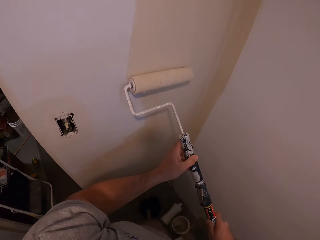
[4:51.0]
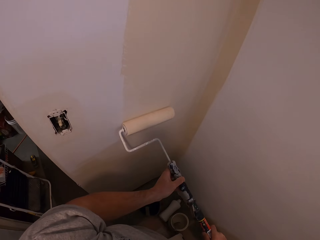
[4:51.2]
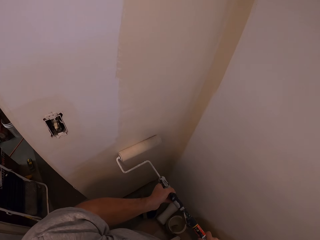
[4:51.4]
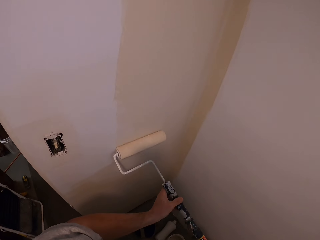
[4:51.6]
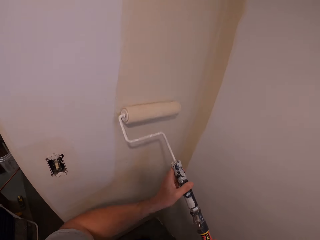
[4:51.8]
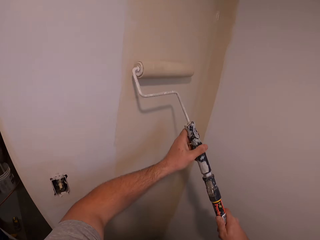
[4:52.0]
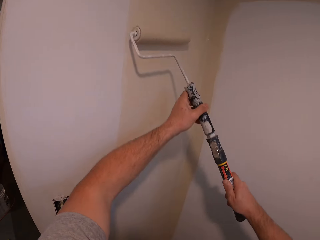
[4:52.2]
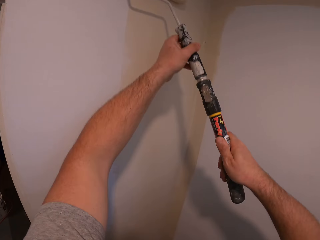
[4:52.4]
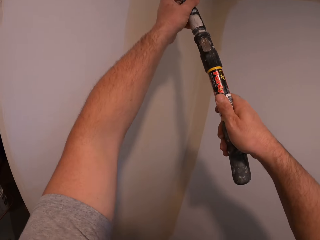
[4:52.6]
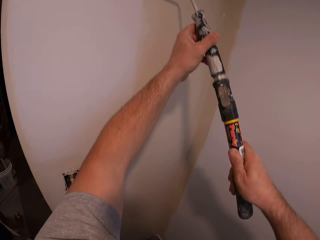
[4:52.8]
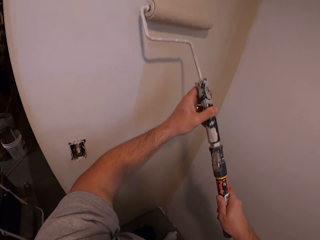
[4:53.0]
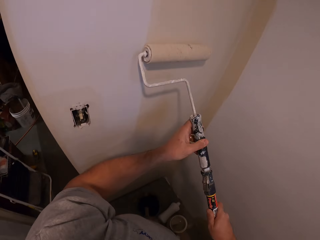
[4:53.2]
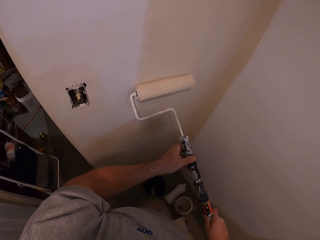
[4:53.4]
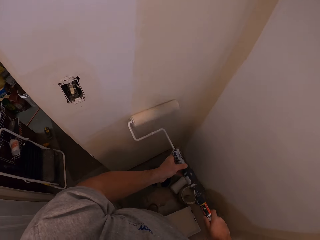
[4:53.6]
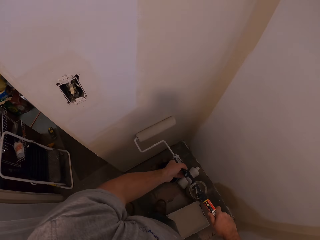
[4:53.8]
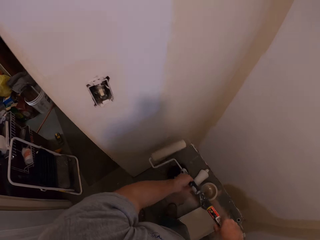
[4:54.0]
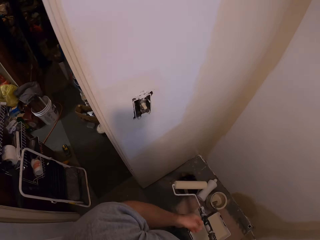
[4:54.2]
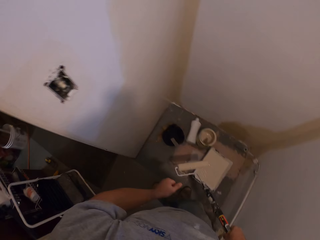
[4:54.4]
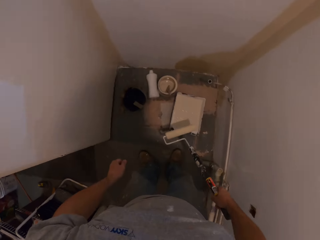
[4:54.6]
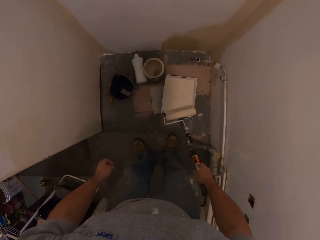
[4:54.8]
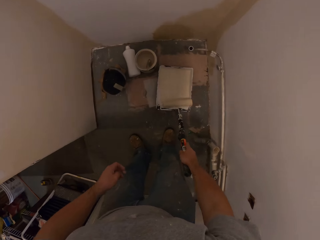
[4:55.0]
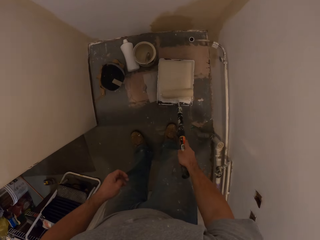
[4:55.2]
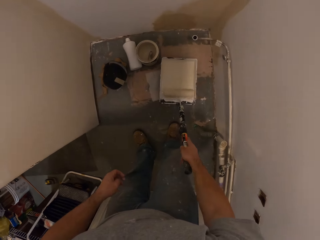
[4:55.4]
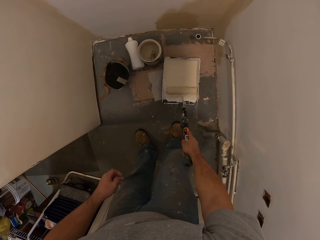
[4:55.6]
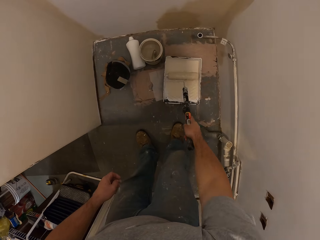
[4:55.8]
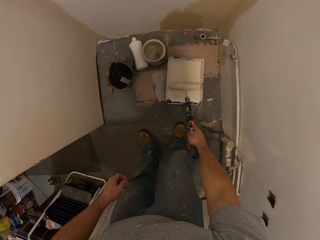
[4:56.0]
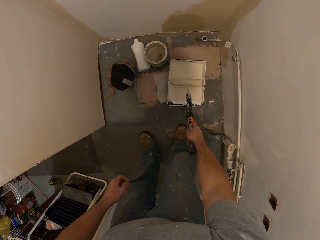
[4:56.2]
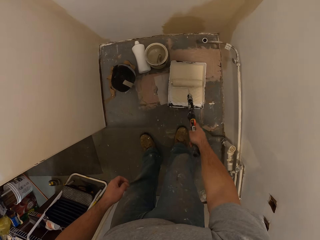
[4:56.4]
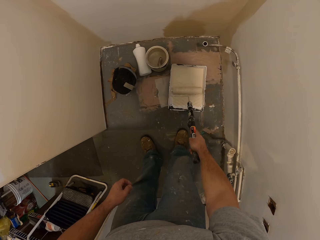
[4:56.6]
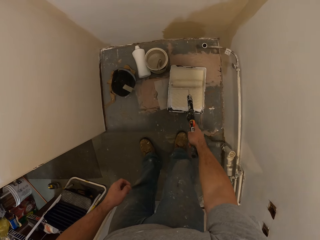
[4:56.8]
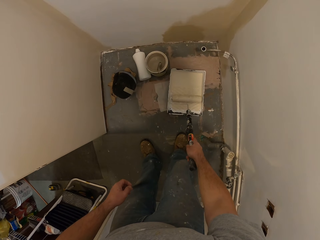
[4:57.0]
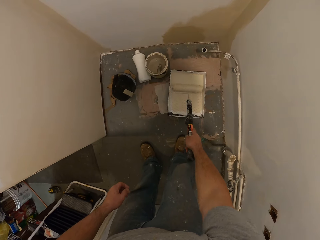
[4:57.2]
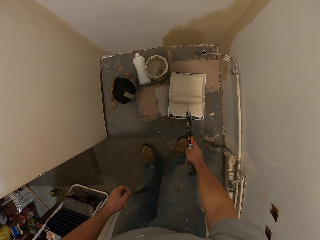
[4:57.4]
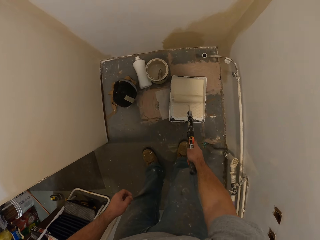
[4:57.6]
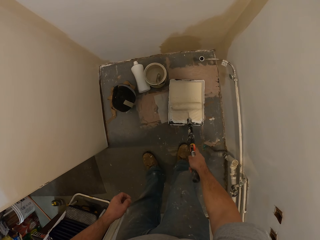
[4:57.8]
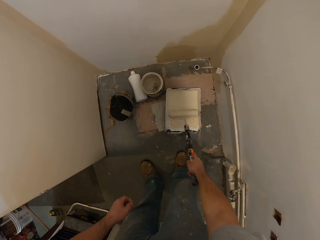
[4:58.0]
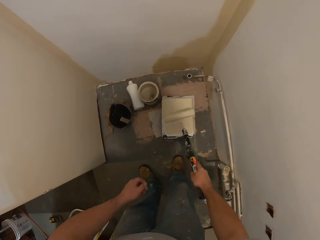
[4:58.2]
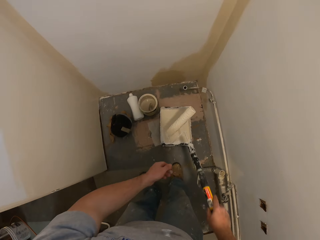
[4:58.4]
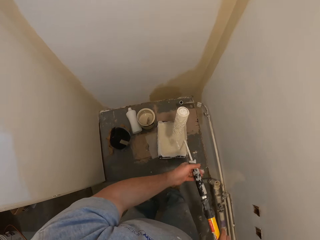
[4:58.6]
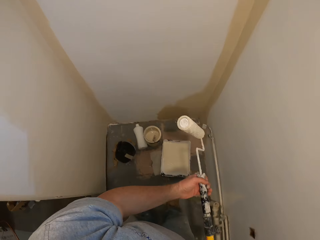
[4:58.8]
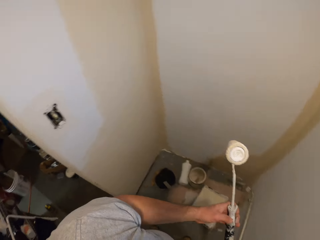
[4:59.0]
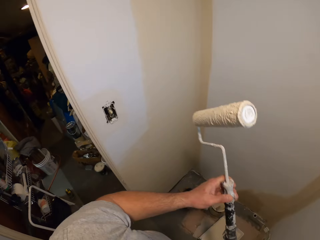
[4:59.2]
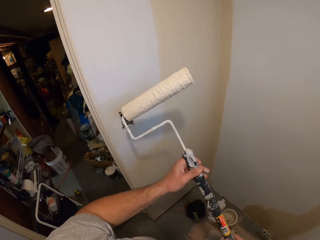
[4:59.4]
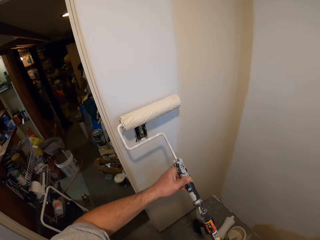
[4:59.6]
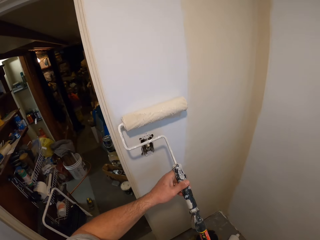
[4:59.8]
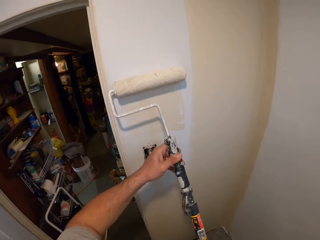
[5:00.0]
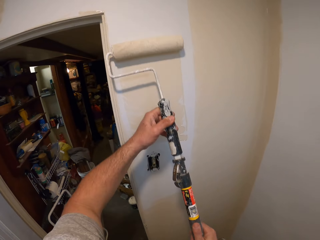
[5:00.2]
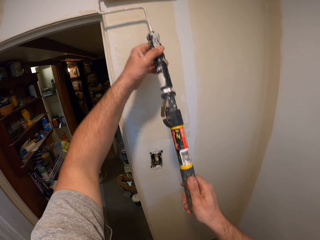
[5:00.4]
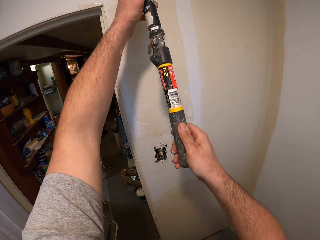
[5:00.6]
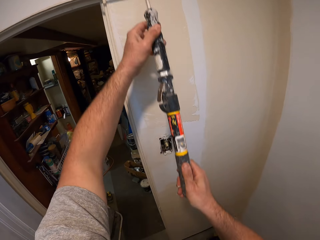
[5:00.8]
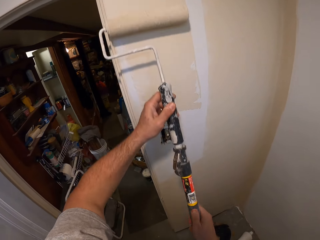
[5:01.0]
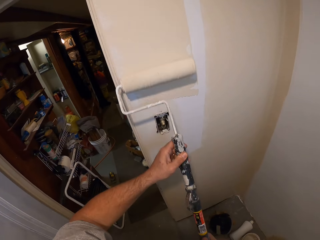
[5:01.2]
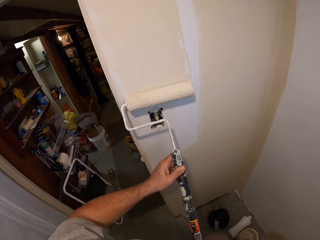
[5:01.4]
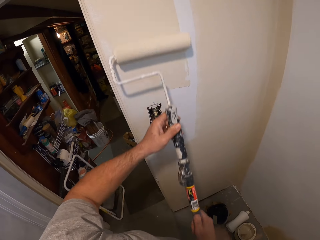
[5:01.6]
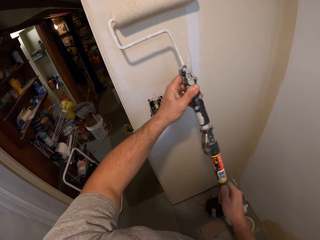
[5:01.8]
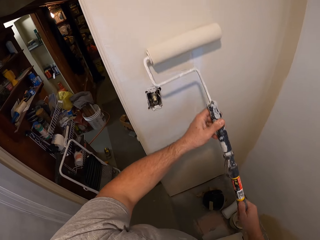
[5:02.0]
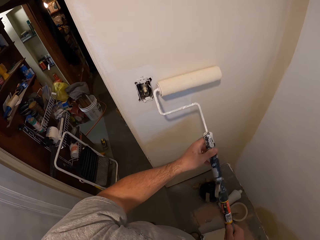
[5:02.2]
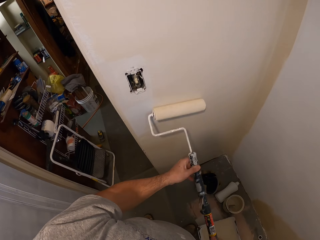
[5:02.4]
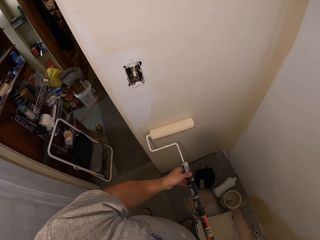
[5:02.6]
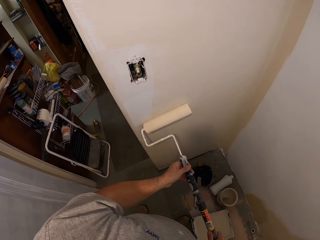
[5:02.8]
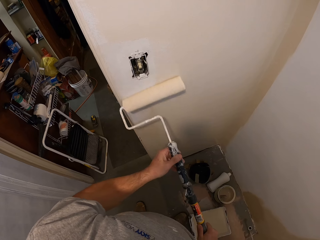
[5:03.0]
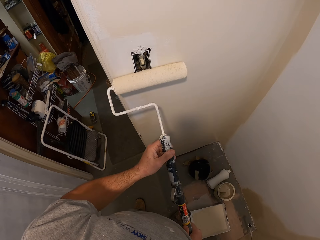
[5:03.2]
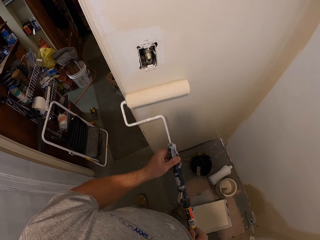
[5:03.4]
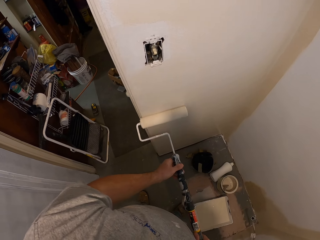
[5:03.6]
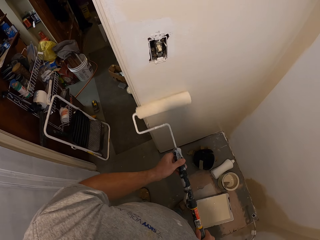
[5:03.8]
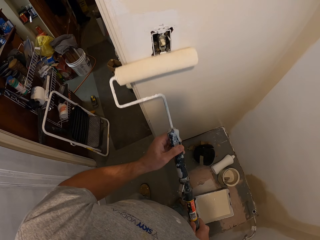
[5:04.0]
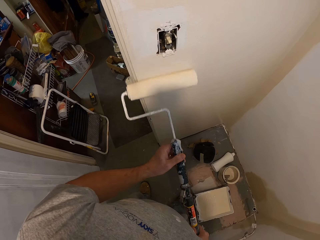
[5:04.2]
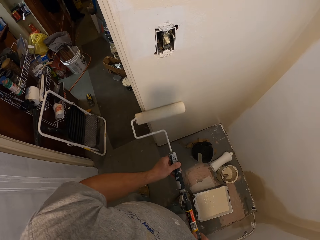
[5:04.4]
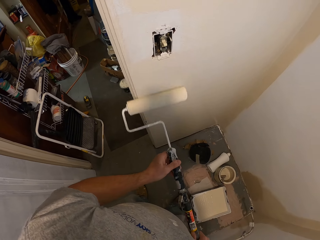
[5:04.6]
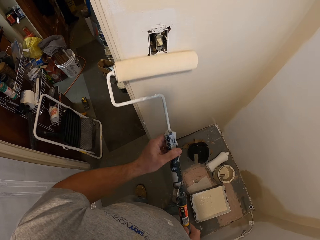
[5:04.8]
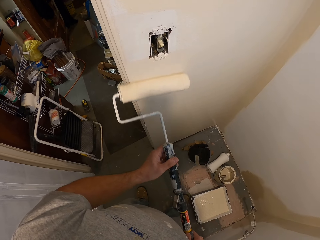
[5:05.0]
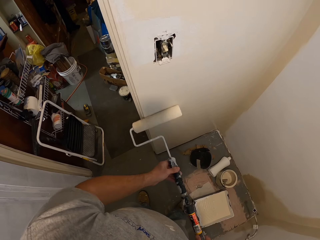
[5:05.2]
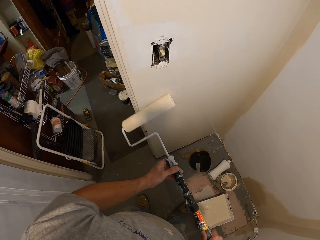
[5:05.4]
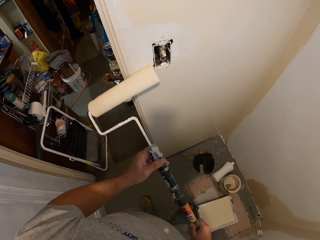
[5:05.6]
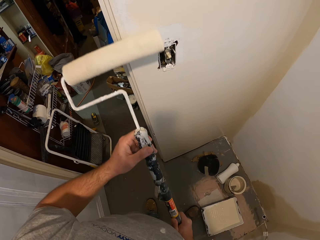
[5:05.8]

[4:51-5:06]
The camera wearer dips the paint roller into the paint container. They rub the paint roller on a paint tray. They hold the paint roller with both hands and paint the wall with the paint roller.

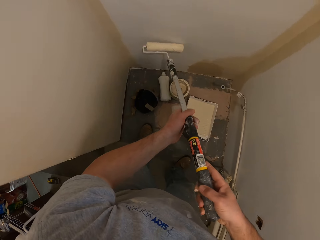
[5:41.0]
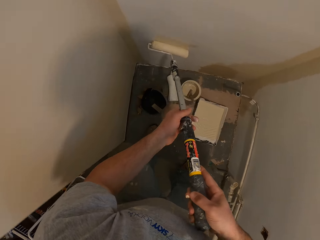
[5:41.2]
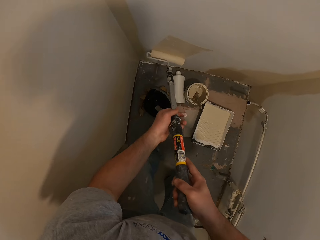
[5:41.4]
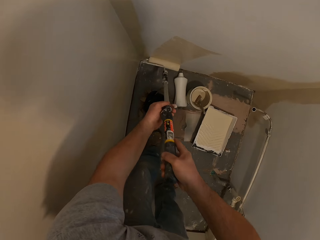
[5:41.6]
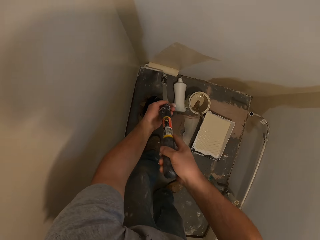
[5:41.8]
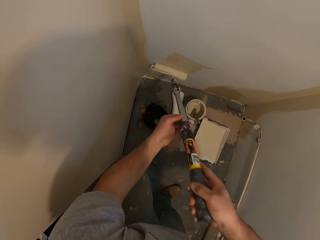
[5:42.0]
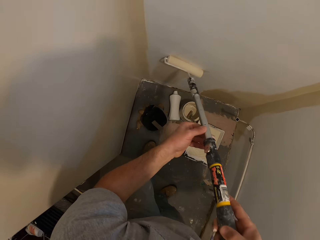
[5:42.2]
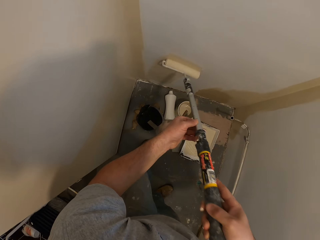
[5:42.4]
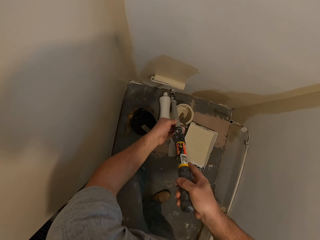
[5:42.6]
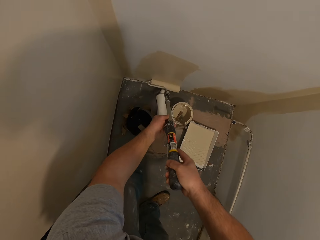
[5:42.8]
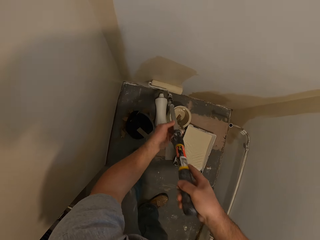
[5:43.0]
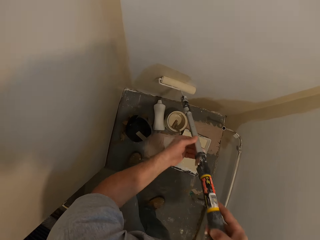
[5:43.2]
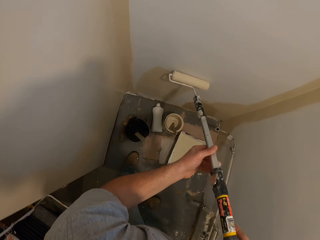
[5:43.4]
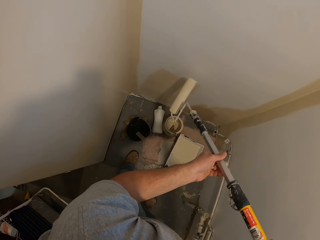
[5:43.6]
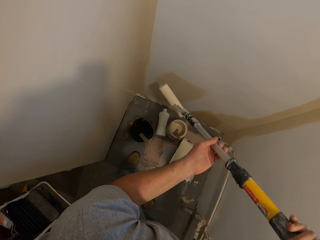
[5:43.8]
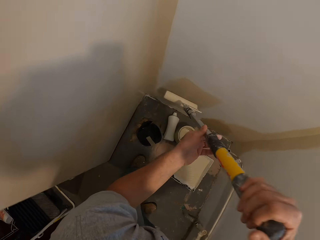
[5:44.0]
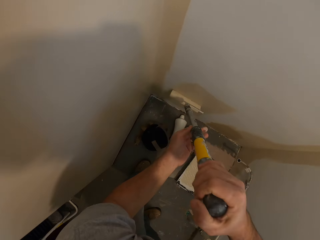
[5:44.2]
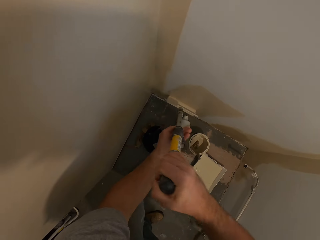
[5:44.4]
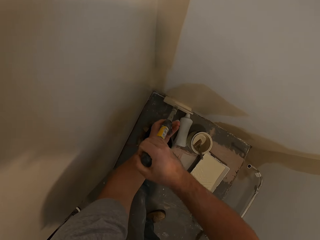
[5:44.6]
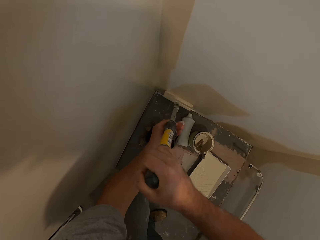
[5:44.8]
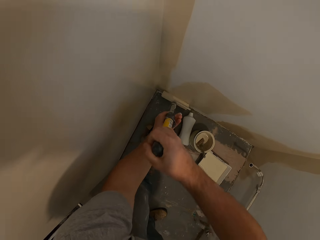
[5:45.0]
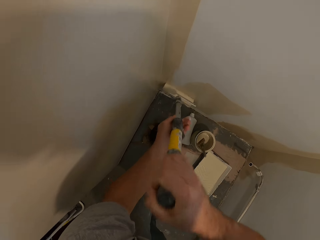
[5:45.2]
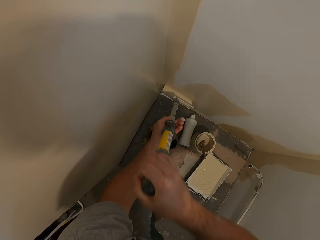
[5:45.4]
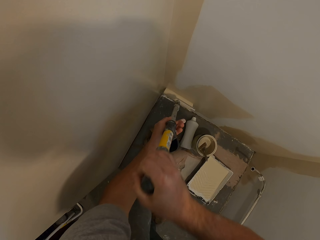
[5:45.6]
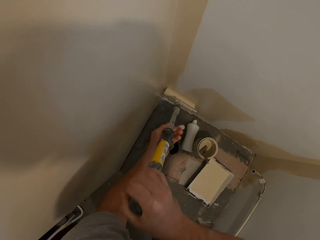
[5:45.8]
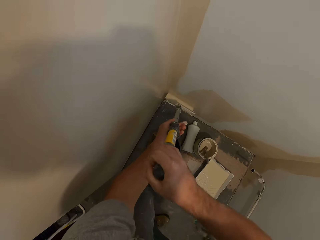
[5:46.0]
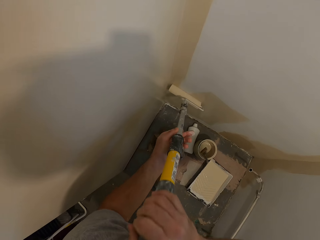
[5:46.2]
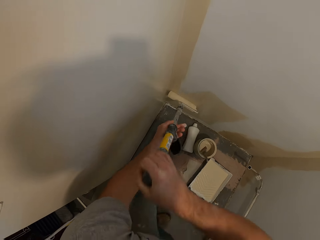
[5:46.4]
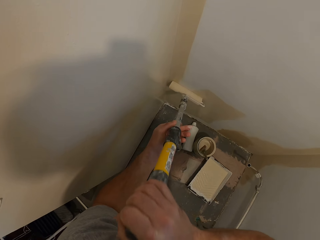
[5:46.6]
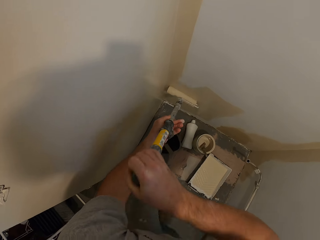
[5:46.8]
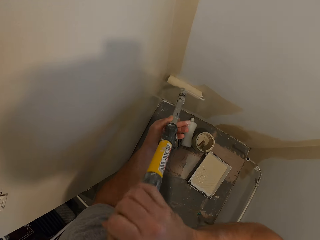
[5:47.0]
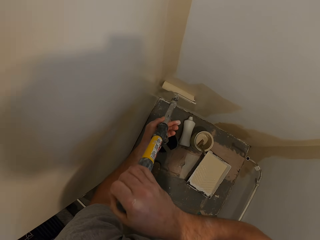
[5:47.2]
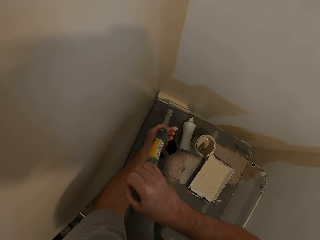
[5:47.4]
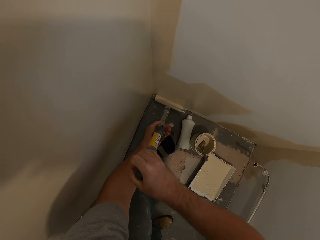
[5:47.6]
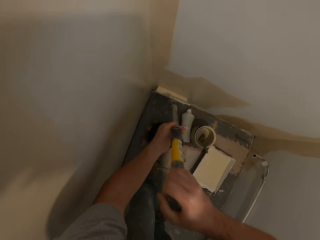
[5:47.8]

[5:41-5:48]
The camera wearer paints the wall with a paint roller.
